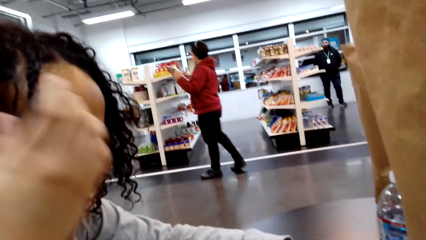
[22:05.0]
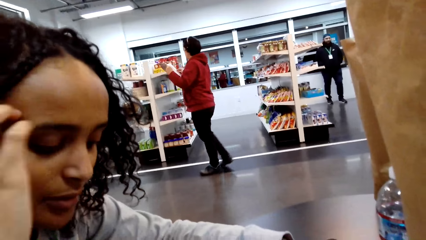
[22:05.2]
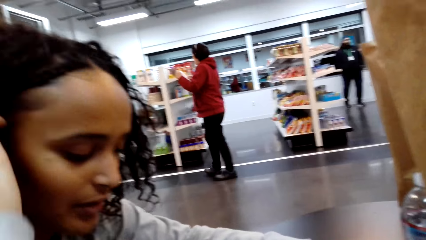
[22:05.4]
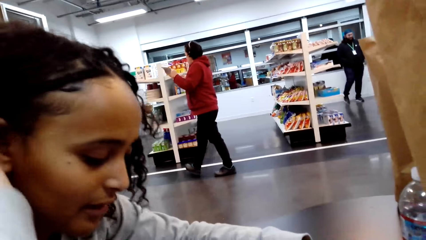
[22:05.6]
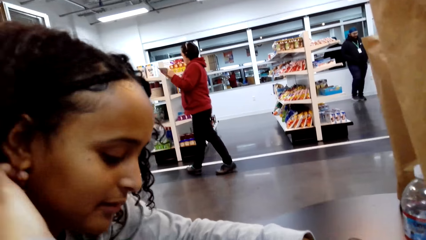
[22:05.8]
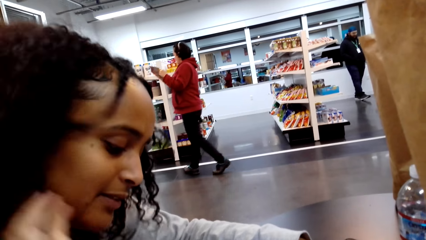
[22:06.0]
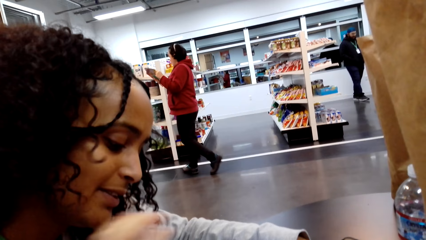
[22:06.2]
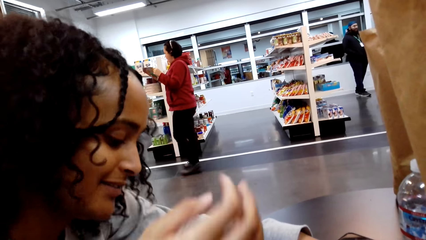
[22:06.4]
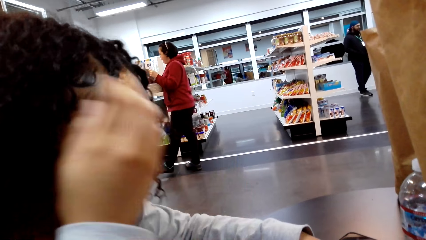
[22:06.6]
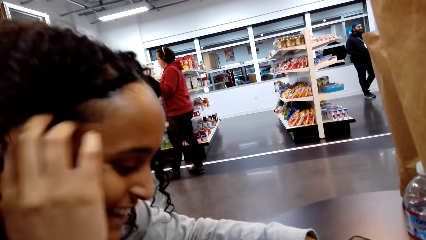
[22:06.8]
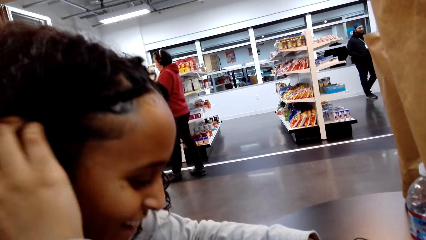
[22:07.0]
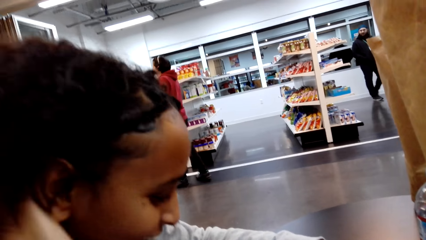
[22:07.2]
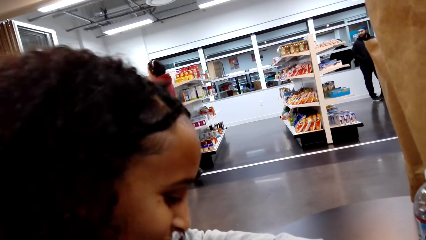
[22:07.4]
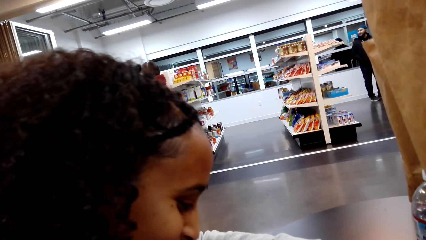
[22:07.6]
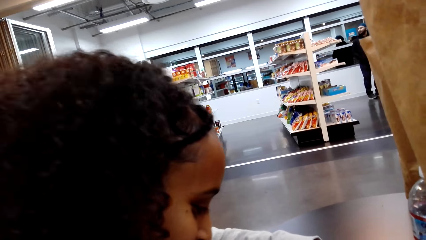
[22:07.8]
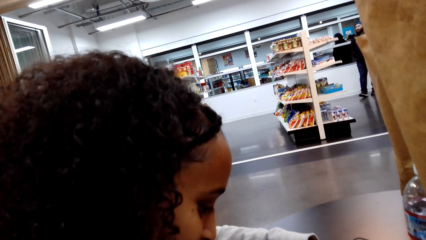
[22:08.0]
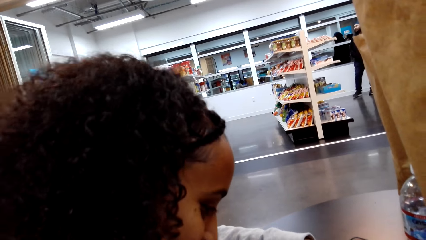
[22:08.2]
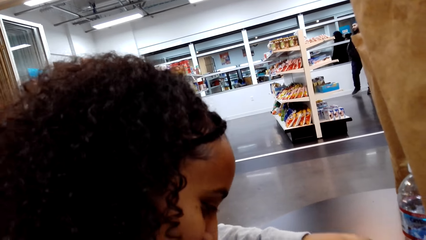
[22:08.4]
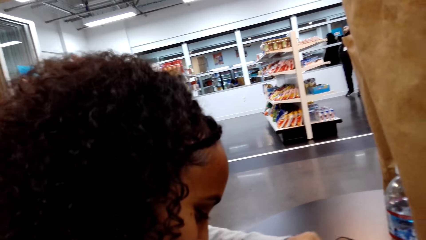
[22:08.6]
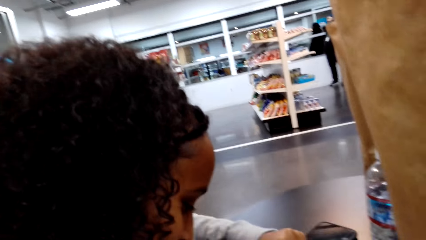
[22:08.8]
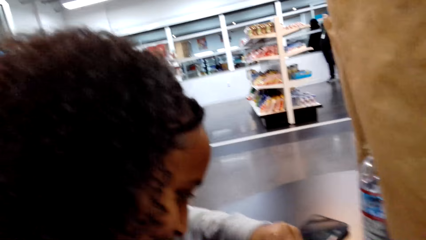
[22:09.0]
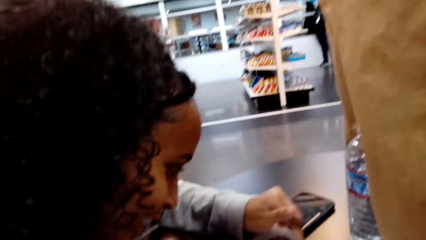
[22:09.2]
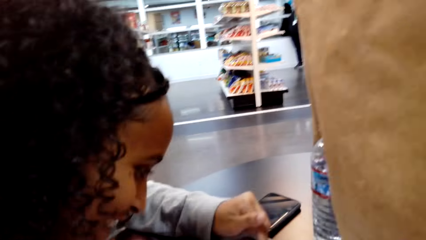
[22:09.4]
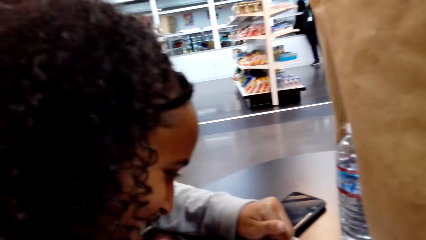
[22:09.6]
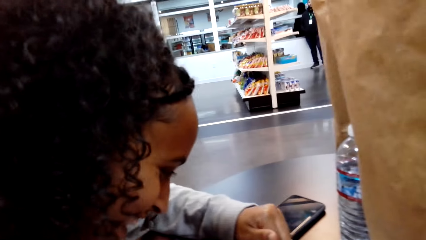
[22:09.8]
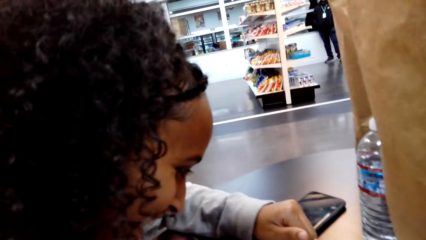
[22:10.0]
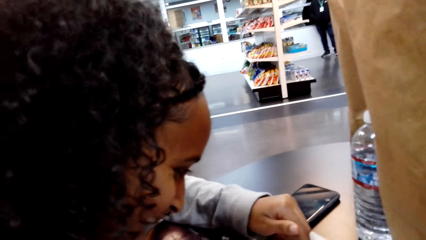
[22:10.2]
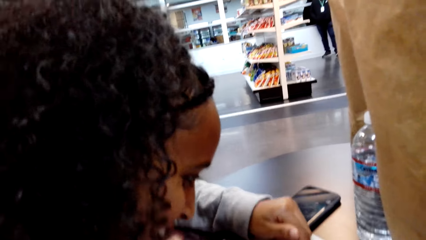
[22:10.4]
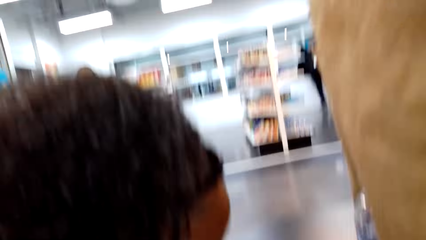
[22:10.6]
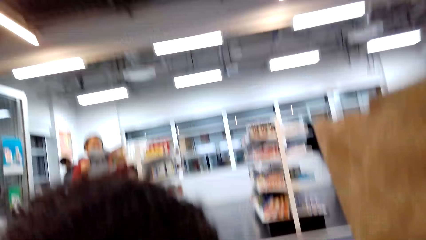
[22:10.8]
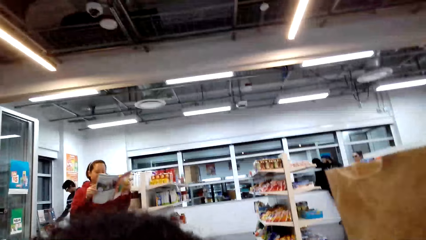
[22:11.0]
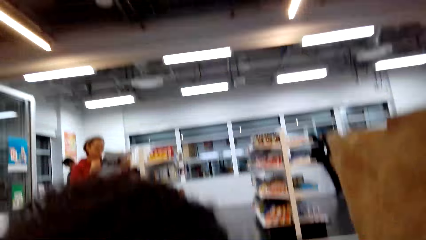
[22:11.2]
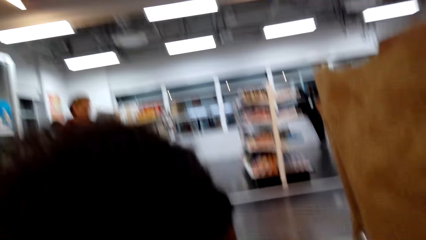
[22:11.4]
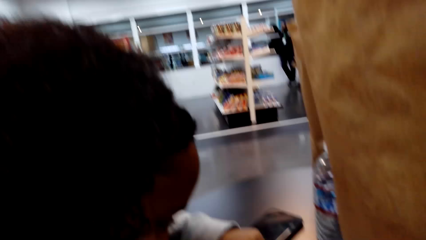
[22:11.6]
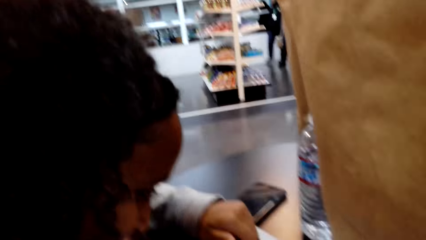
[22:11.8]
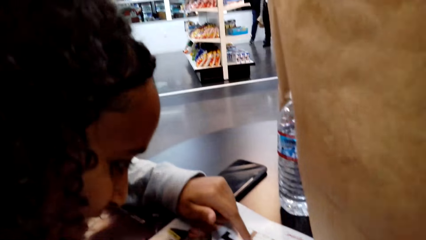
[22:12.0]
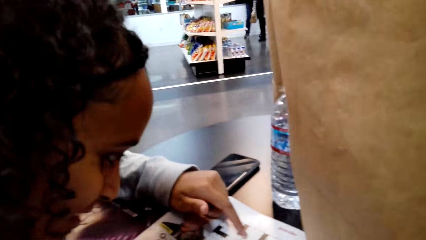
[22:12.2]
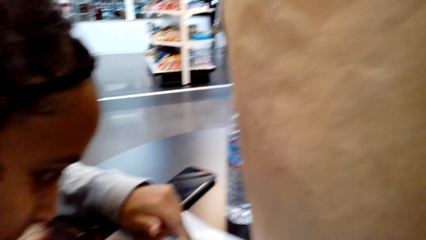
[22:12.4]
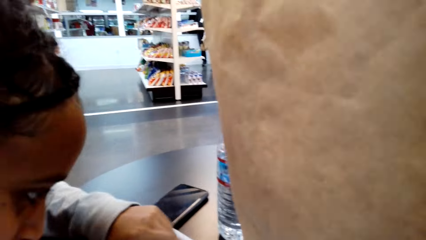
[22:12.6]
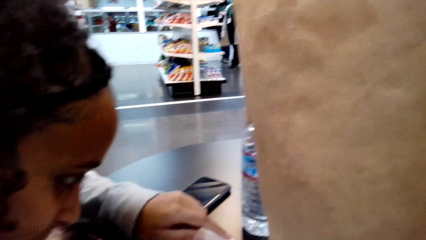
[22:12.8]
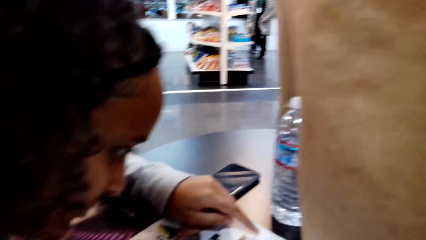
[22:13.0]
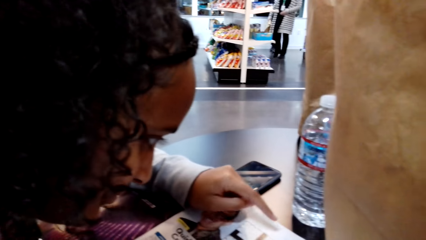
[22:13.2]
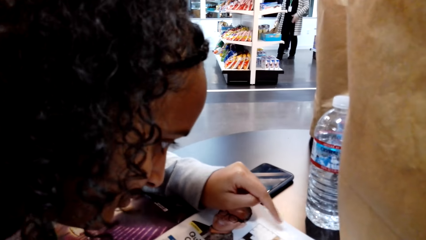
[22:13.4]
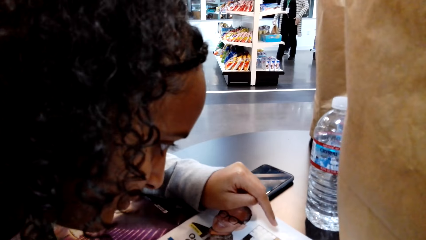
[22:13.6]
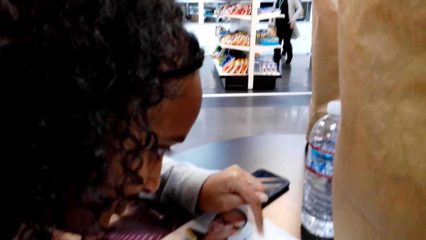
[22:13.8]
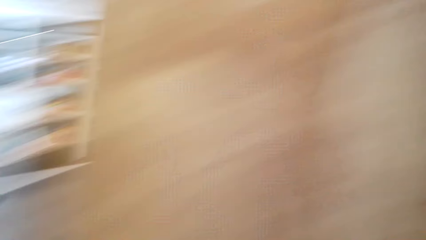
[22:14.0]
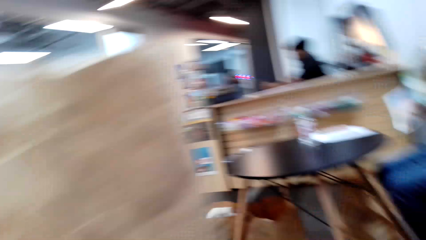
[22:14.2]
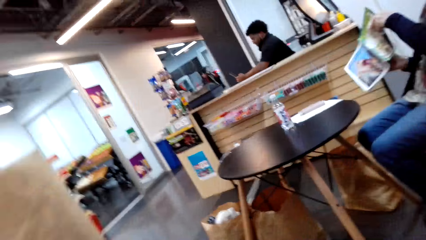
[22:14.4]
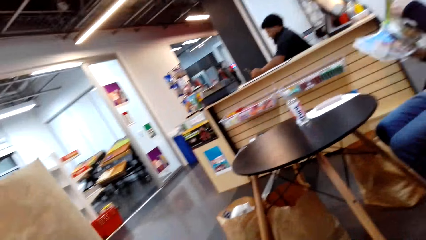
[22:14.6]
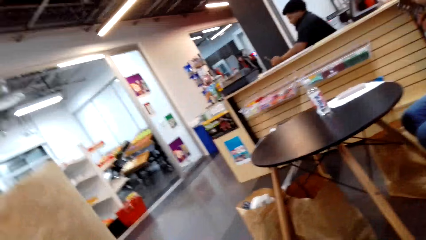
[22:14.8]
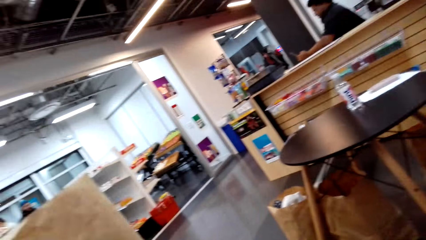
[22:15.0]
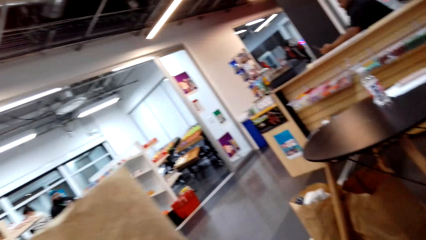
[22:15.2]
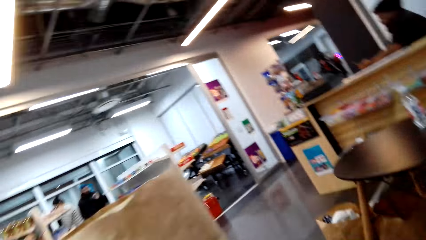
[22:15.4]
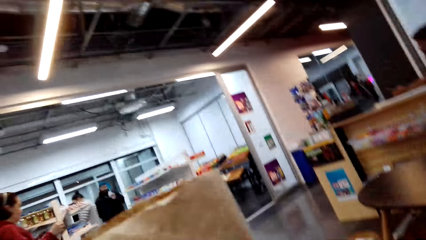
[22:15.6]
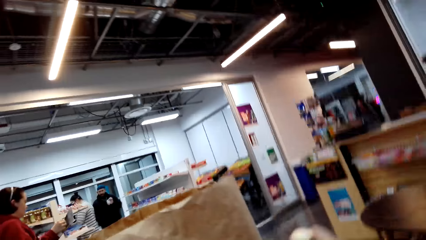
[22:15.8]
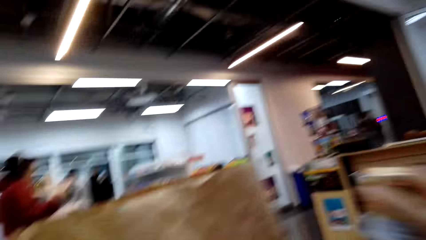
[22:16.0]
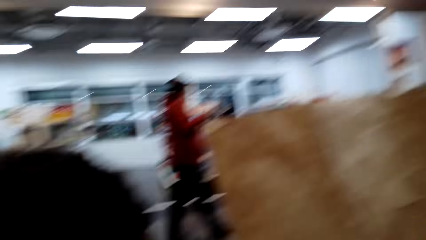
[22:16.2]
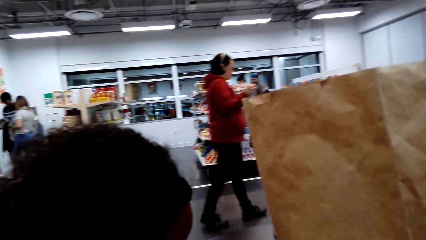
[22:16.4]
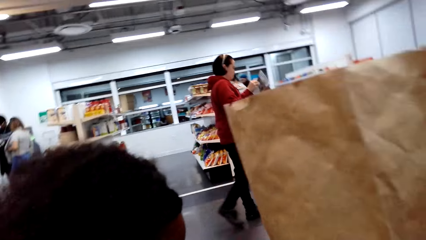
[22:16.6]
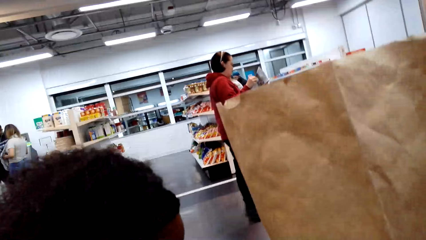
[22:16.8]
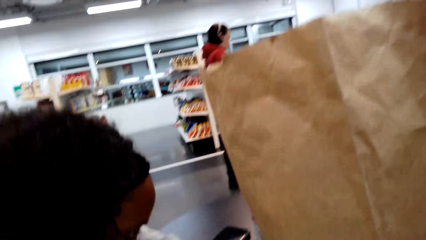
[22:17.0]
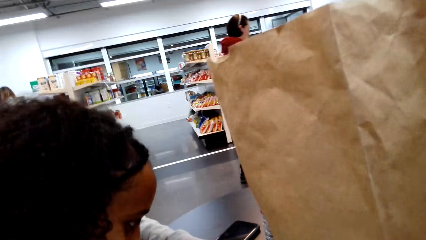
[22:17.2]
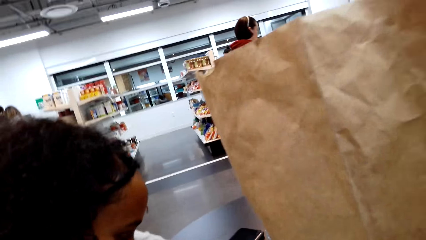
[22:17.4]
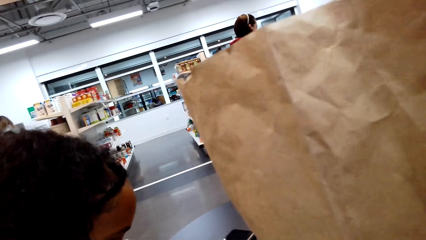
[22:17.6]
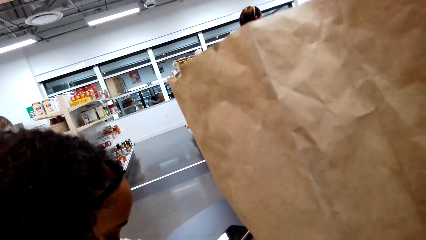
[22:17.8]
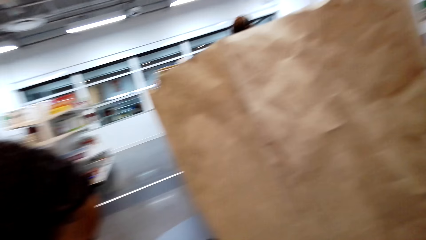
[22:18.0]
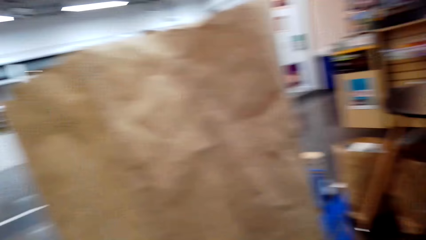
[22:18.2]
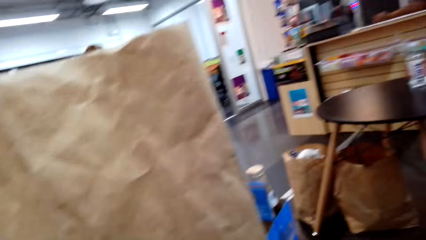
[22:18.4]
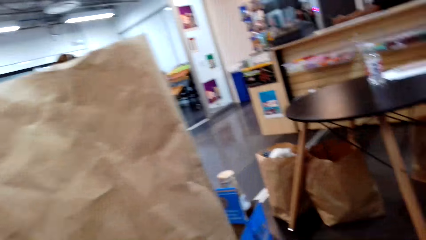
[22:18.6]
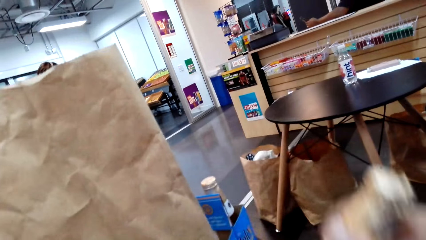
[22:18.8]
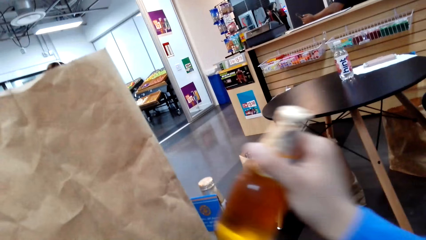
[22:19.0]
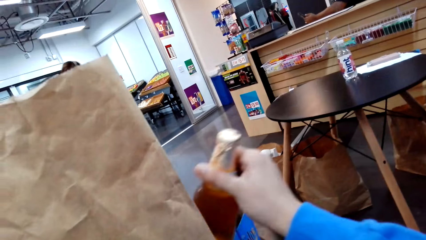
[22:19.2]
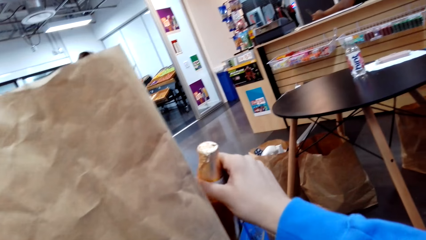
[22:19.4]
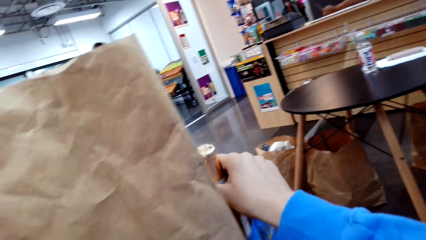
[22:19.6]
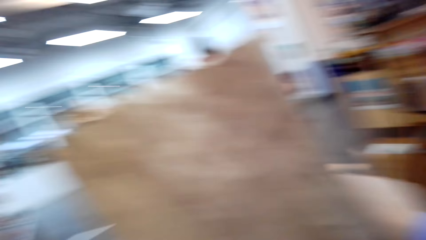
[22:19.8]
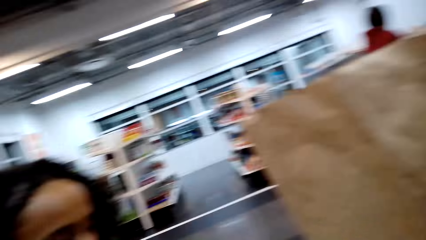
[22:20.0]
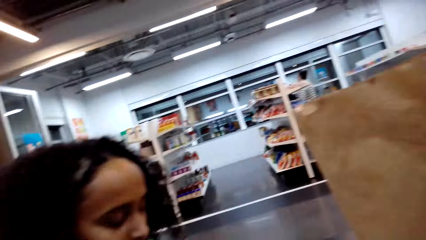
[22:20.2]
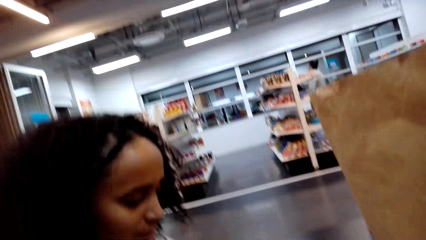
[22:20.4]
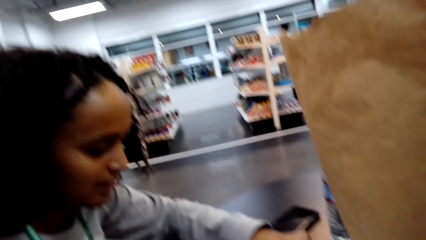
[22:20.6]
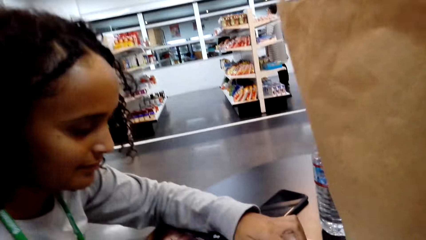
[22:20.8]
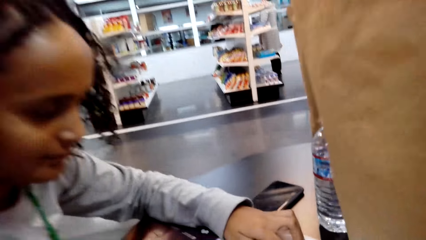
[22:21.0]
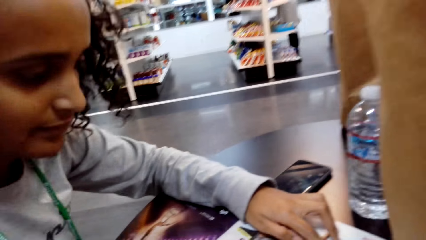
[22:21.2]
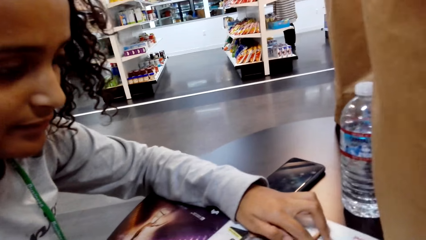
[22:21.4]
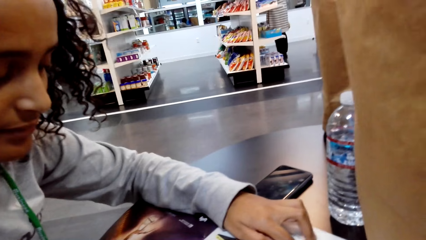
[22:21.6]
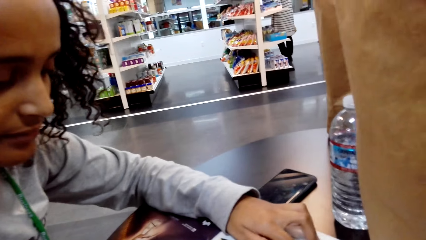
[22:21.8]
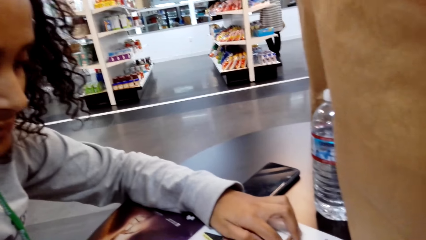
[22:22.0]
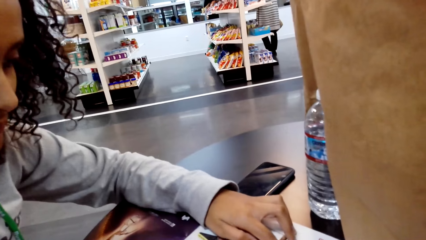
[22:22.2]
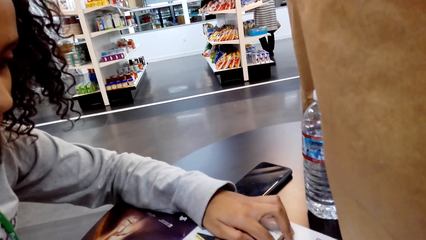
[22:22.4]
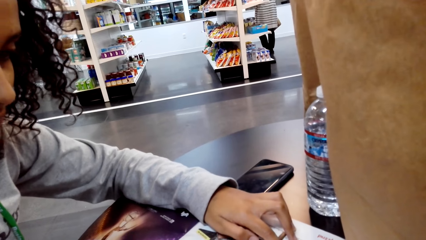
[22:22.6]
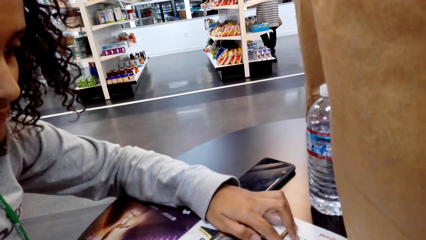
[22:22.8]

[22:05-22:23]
A lady fixes her hair and reads the magazine. The camera wearer looks around. They talk. They put beer in a carton. They put a bottle on the table.
